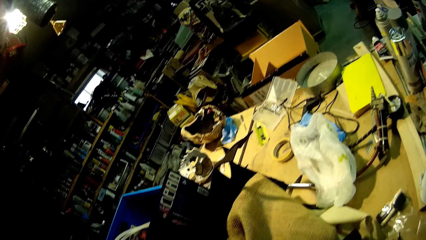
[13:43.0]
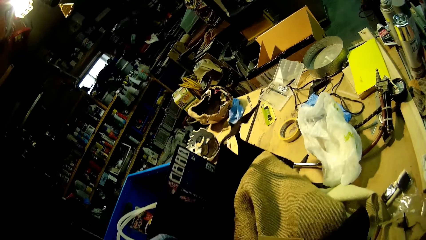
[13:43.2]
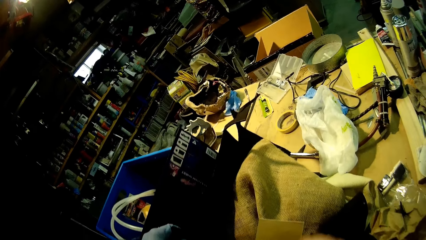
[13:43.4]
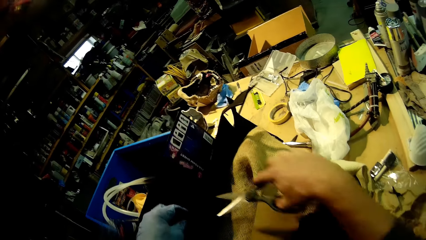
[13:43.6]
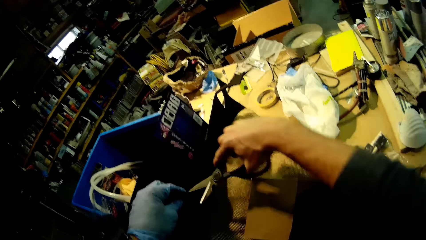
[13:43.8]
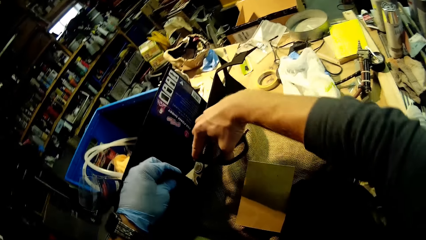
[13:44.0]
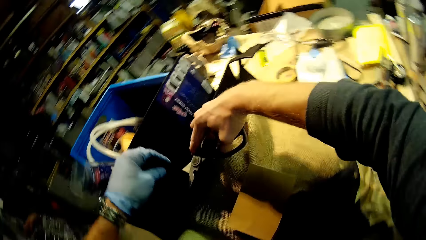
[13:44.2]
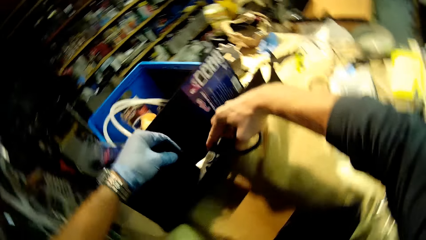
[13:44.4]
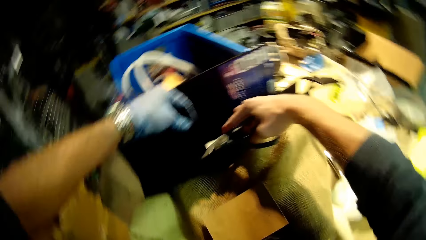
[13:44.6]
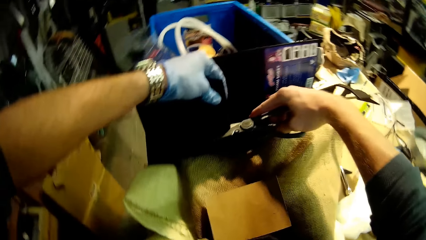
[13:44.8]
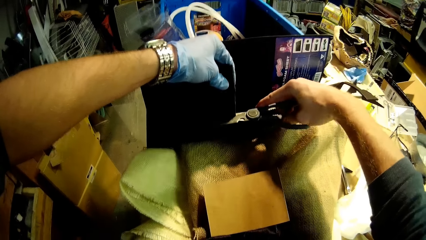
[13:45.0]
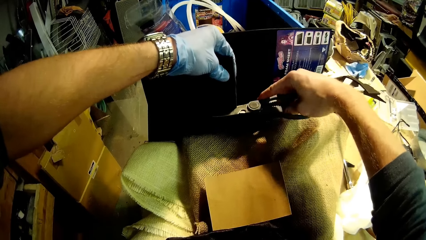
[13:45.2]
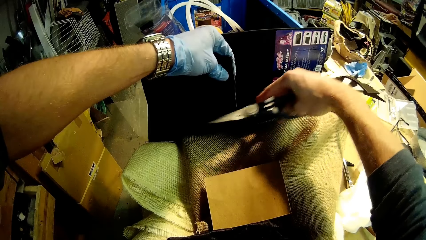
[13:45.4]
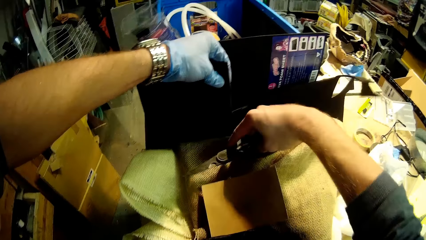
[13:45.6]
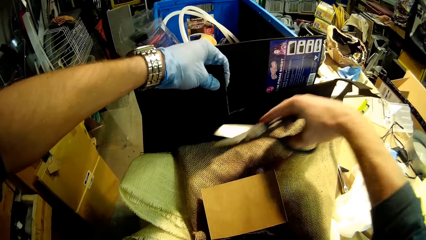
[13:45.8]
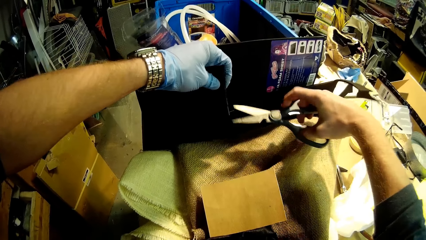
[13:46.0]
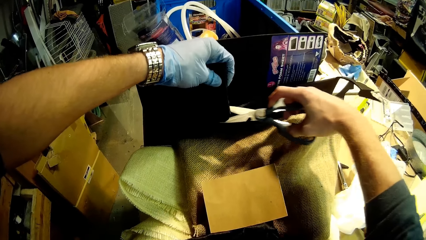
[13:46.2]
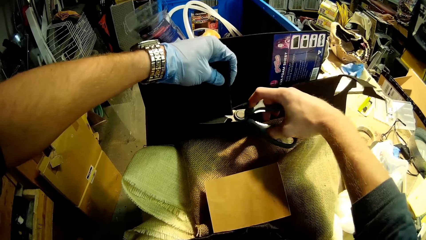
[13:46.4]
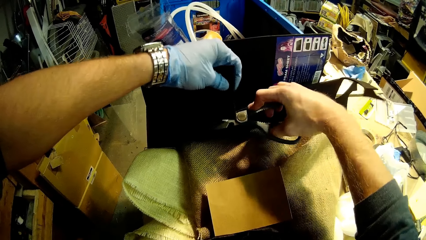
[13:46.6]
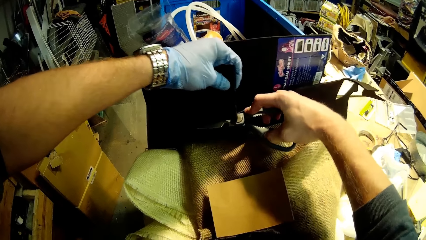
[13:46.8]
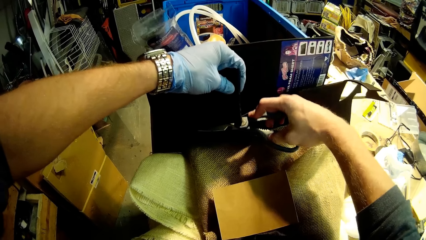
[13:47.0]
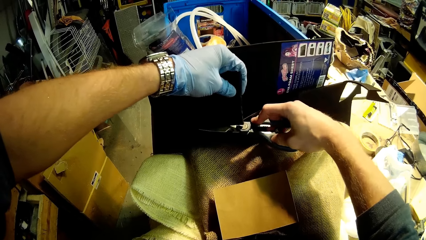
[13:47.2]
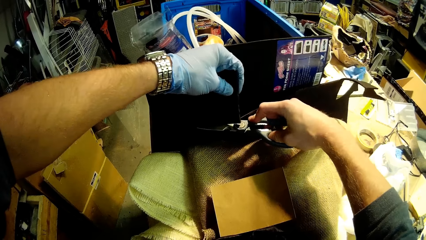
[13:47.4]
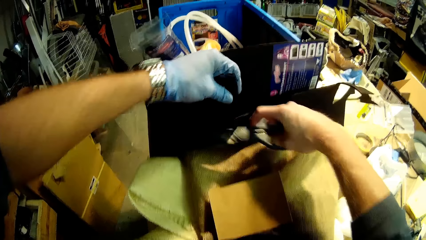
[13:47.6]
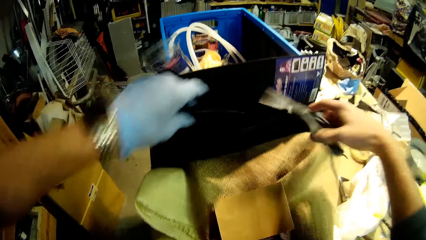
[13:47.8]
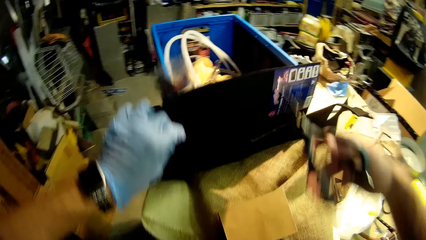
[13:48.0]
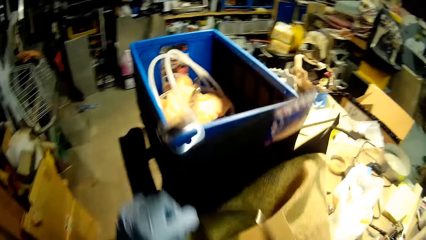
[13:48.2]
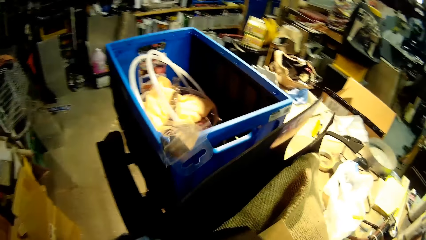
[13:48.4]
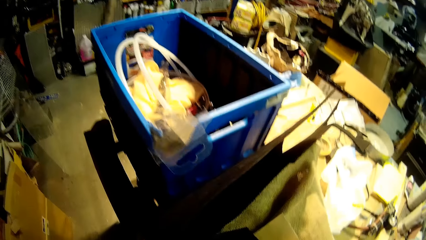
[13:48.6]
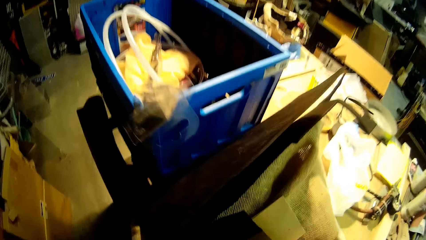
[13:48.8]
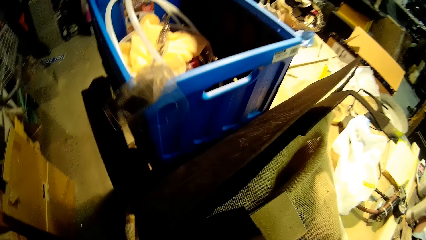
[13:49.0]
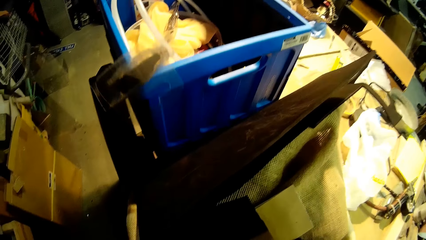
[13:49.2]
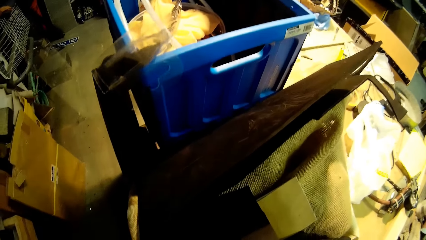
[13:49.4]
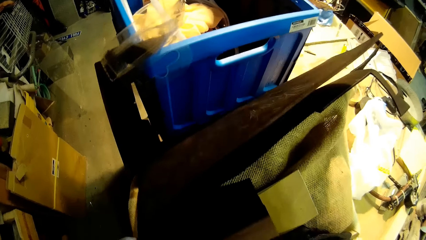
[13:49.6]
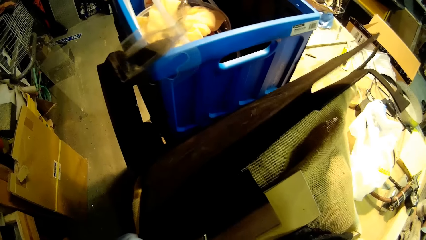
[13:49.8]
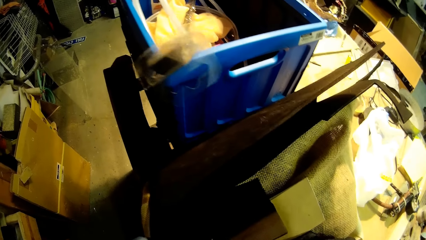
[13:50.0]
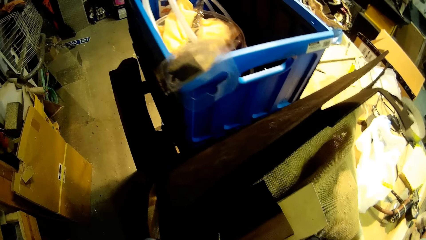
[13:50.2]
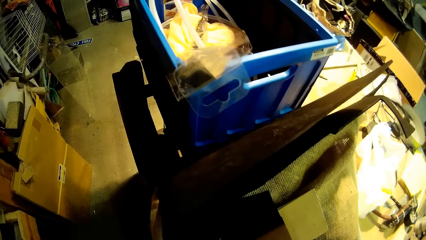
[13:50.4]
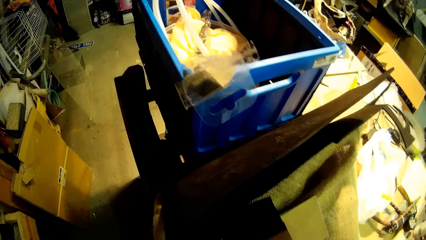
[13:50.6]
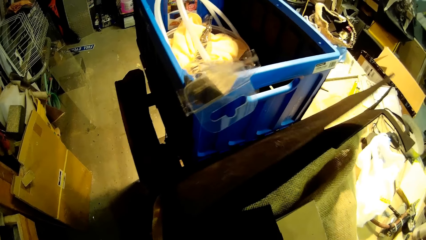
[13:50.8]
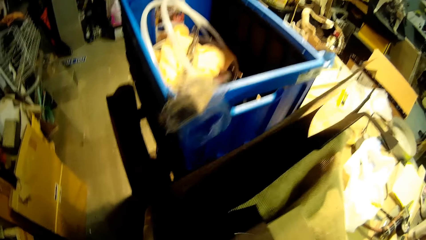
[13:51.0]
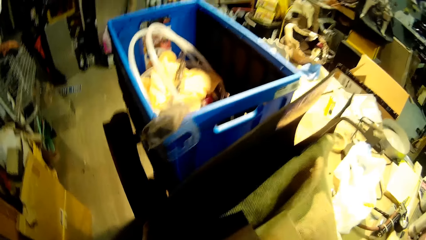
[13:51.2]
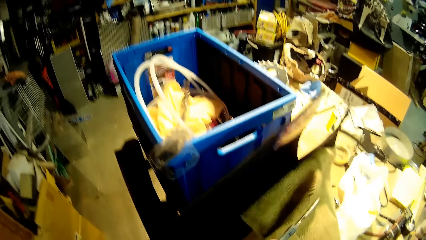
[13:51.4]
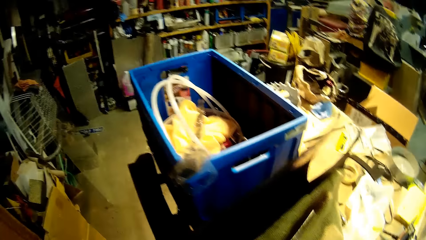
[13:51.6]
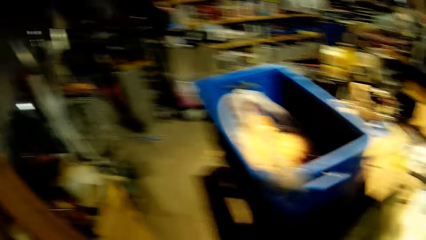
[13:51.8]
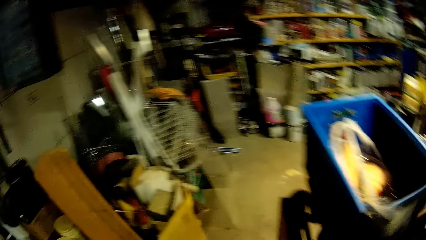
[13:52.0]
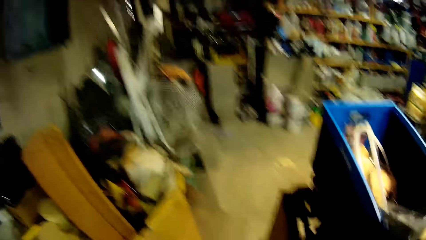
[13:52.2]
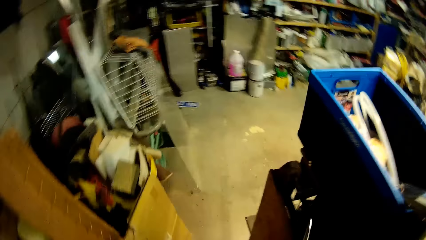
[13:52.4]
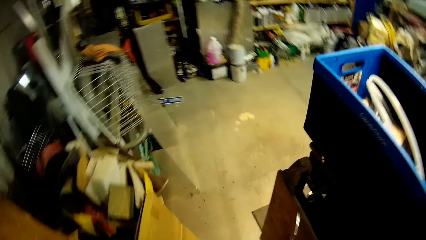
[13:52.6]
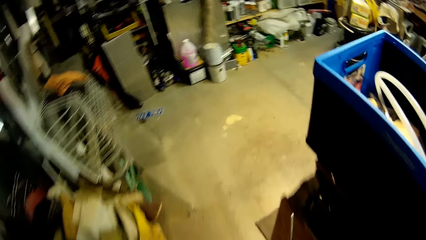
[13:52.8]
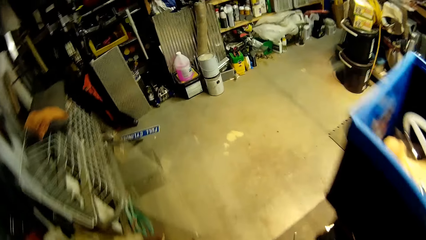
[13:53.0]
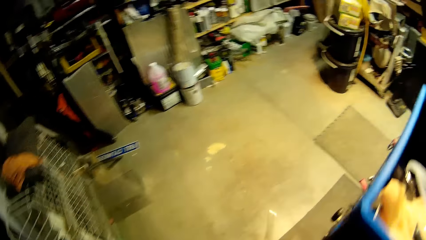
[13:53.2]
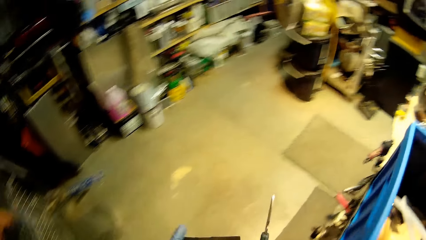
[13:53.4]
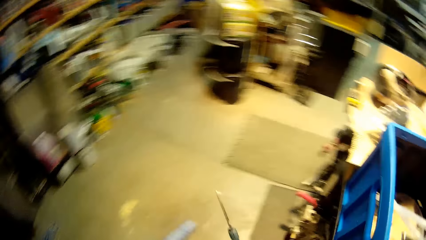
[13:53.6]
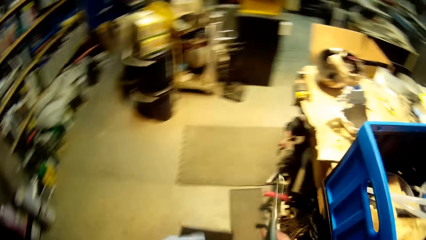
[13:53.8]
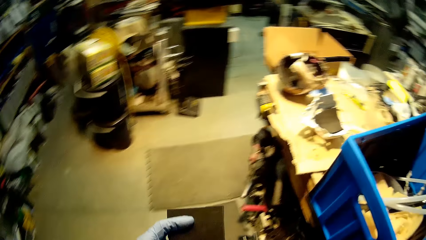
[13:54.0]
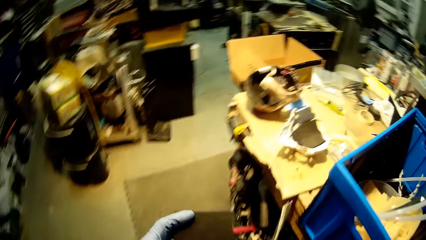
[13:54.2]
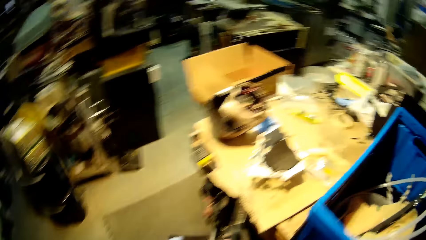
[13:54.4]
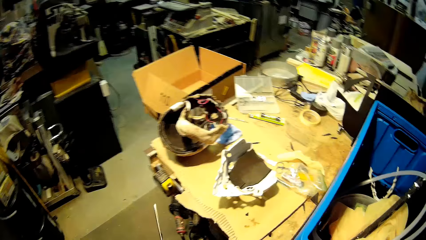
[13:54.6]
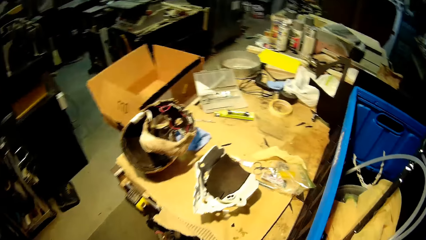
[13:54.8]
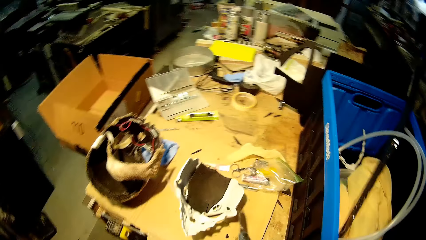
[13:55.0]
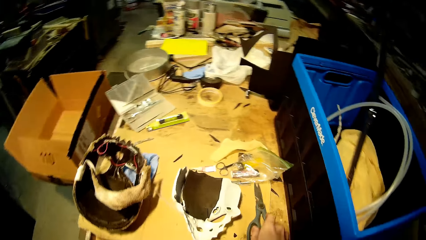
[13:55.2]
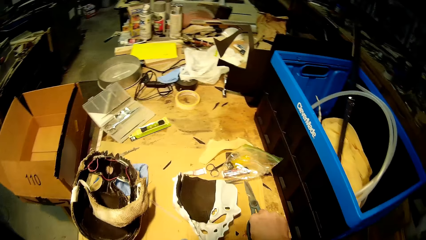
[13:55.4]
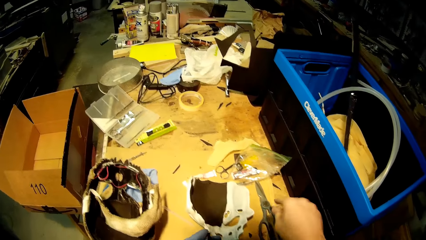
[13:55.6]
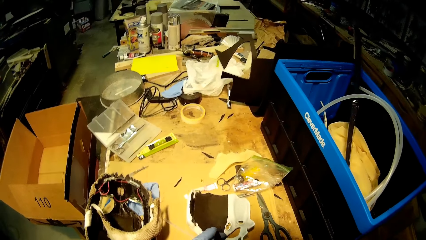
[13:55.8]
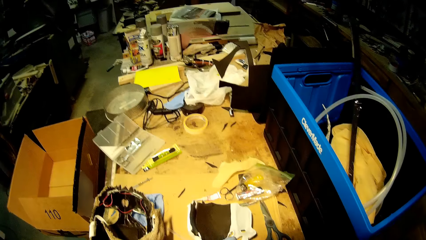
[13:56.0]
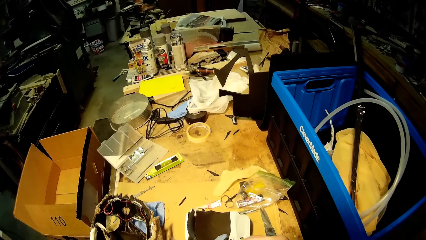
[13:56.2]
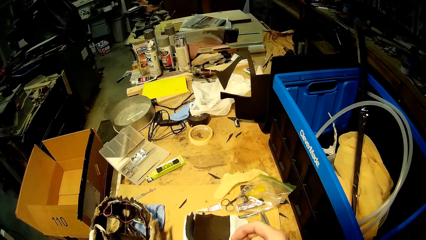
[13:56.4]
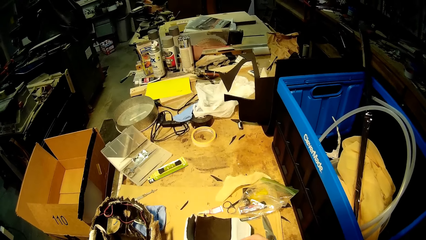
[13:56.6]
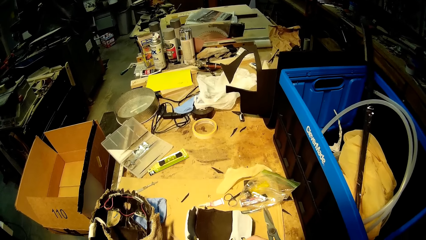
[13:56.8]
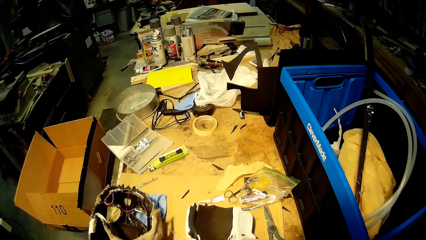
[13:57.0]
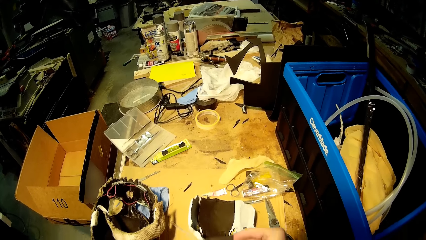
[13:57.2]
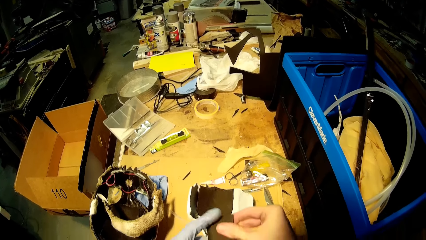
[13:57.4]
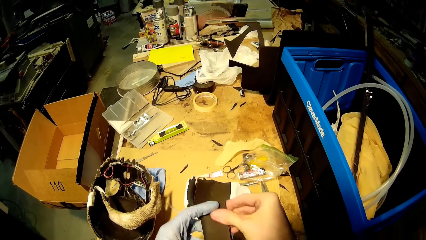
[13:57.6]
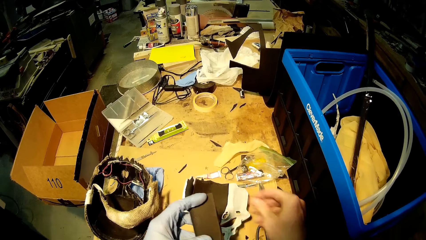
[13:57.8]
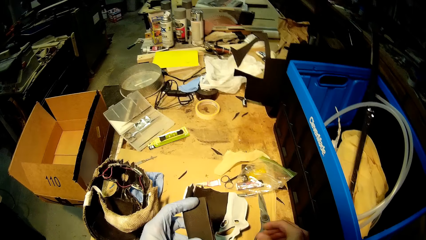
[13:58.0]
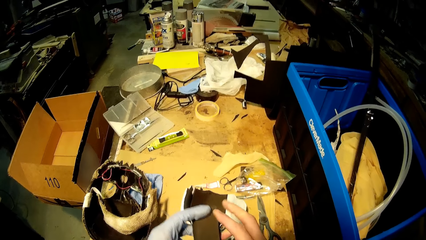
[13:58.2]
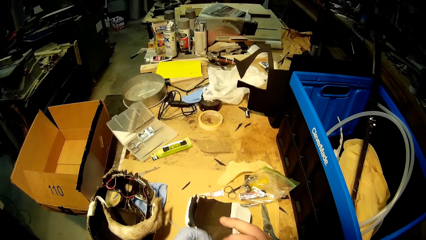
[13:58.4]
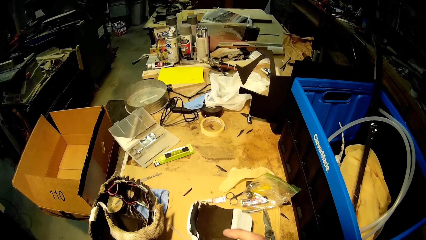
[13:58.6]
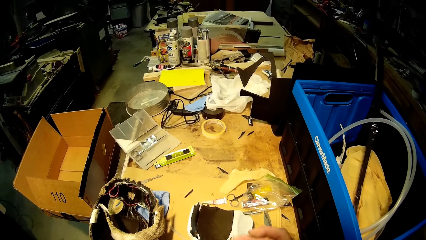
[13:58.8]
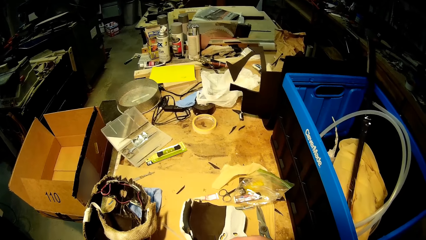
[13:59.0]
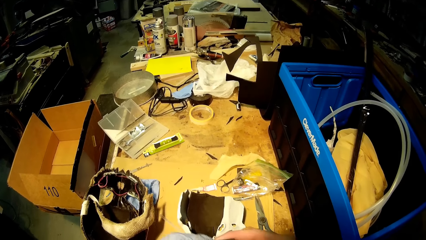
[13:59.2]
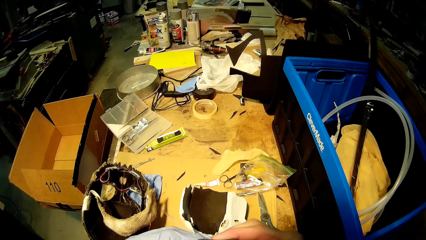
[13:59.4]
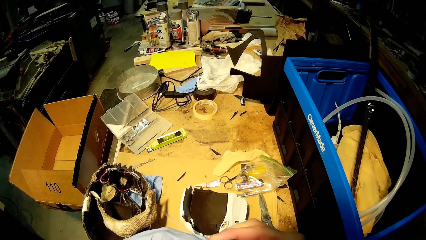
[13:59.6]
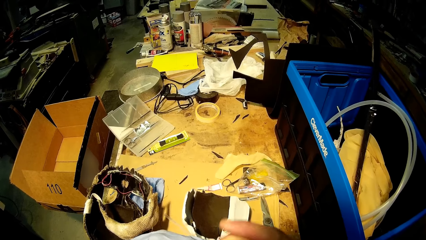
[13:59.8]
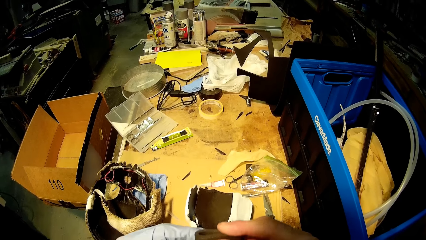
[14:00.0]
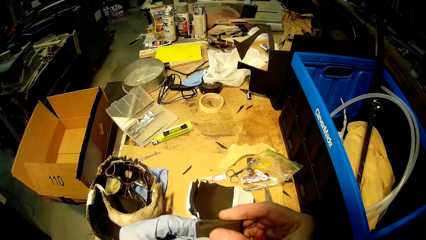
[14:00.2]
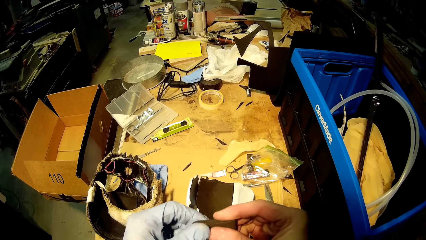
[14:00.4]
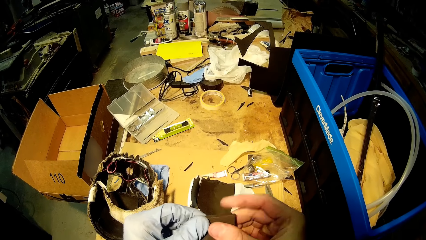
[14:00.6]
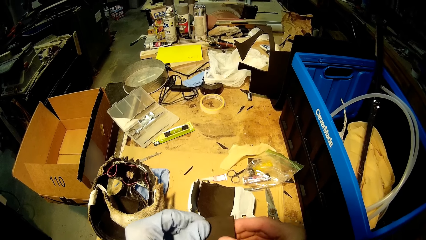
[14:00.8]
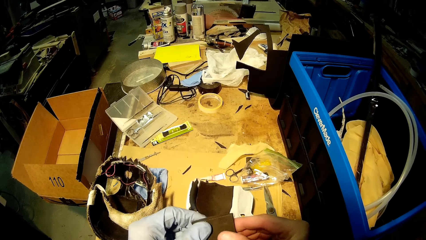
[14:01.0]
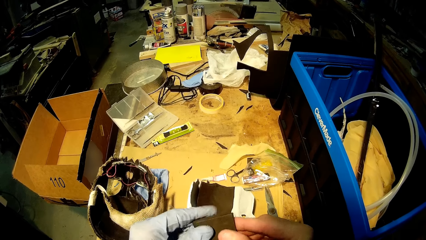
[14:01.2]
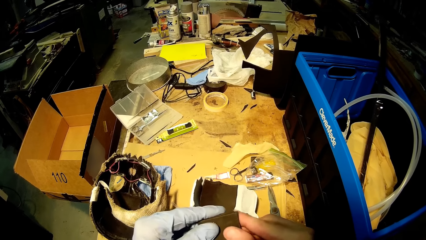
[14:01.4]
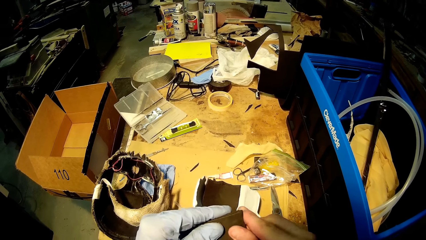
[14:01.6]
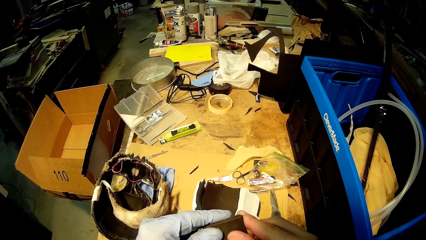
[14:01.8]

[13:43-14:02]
The camera wearer cuts the black cardboard with the scissors in his right hand. He walks around the room. He places the scissors on the table with his right hand. He interacts with the black cardboard cut-out in his hands. He folds a piece of a carton box.
